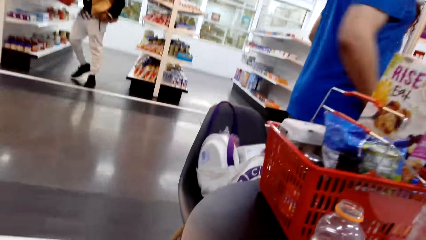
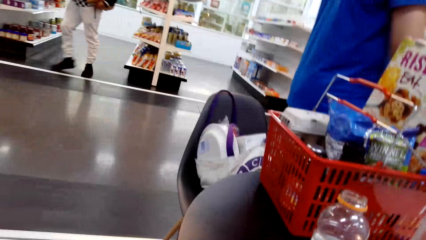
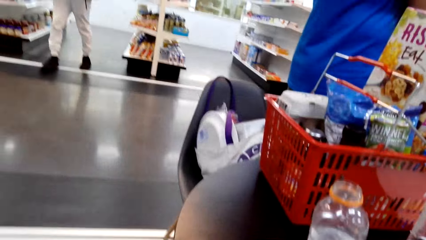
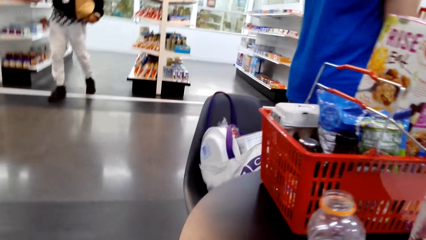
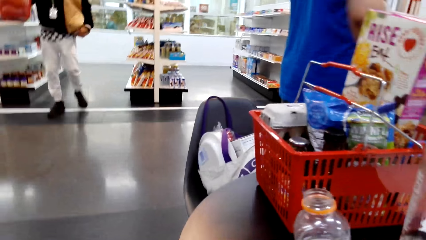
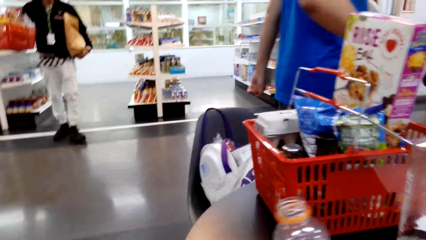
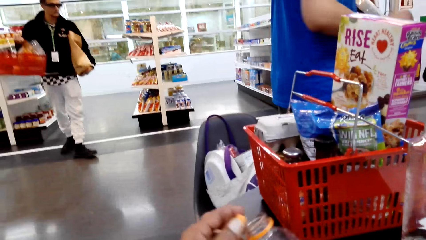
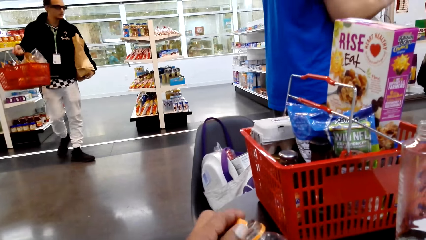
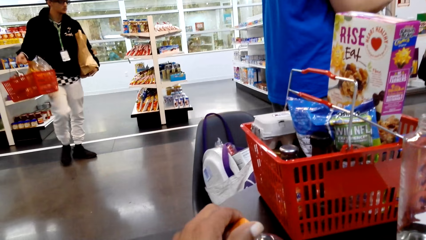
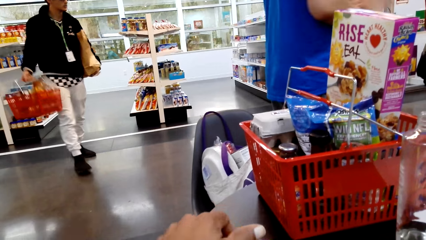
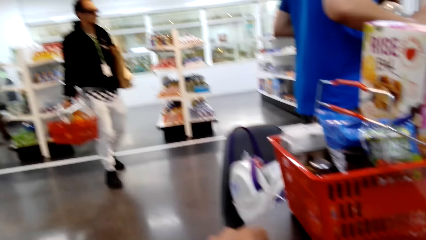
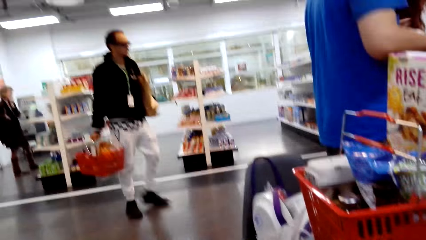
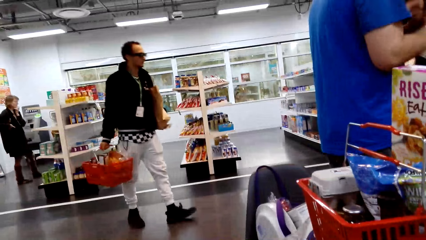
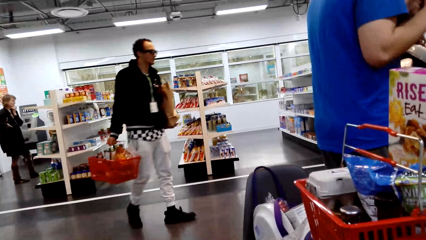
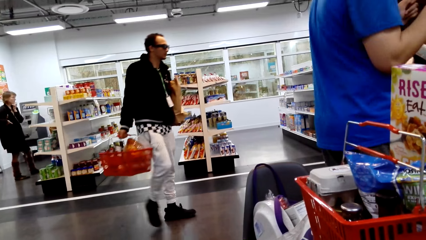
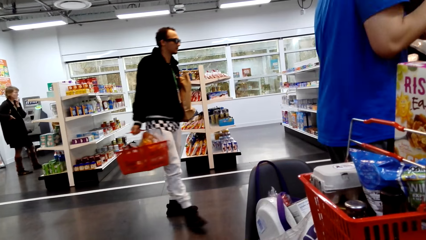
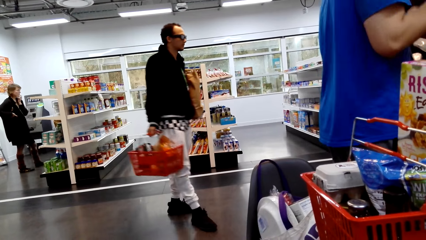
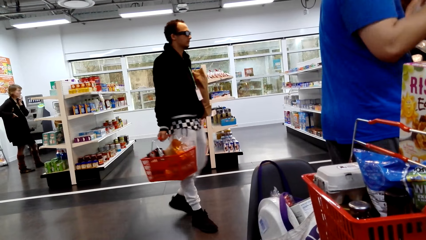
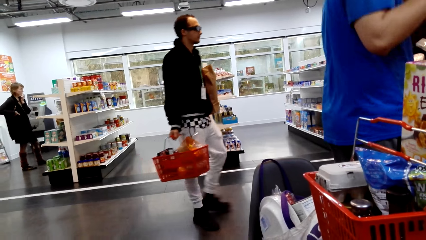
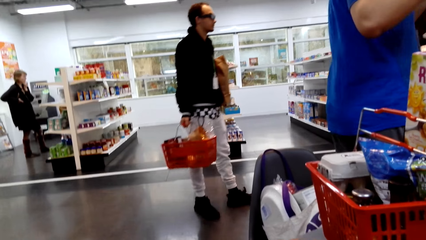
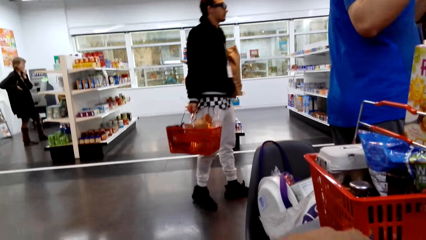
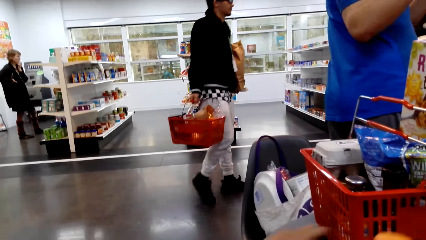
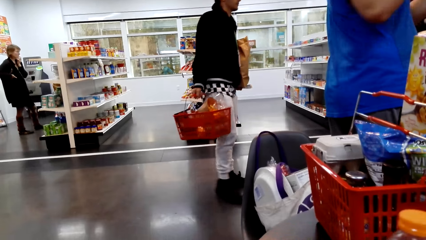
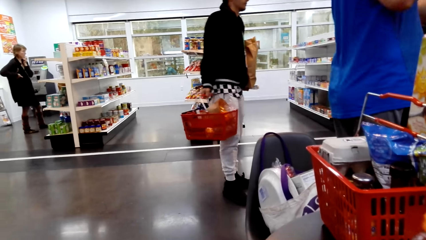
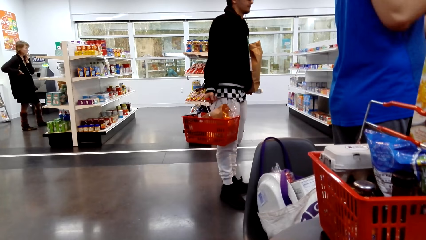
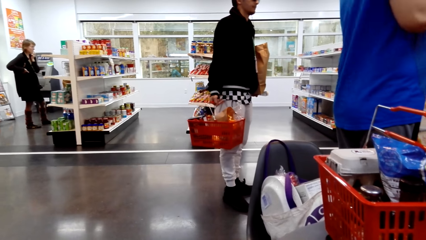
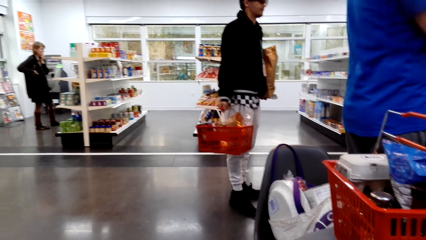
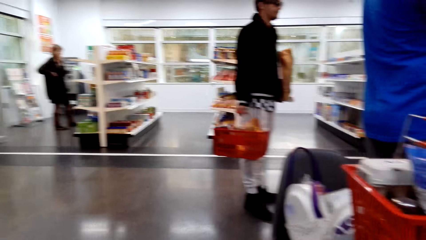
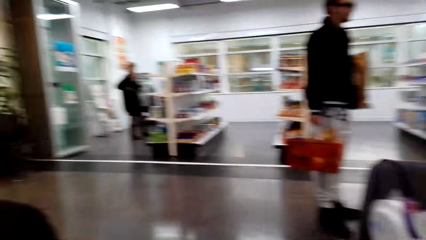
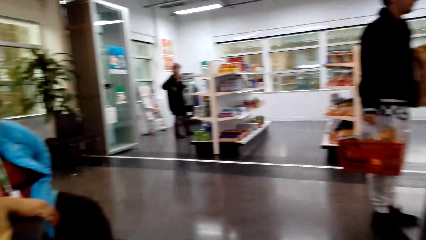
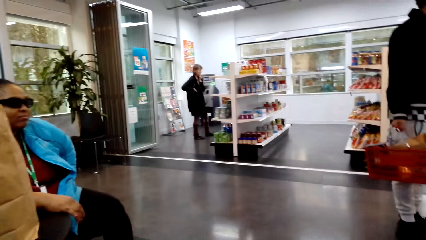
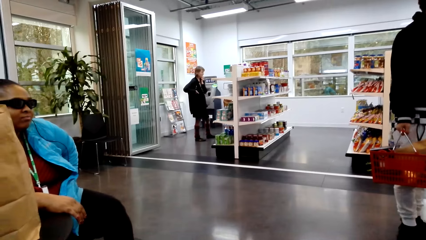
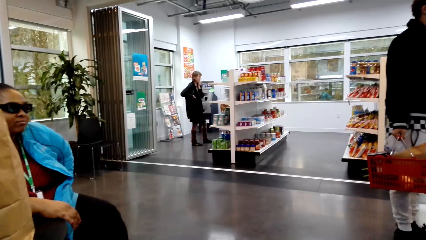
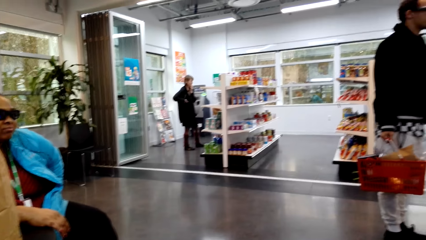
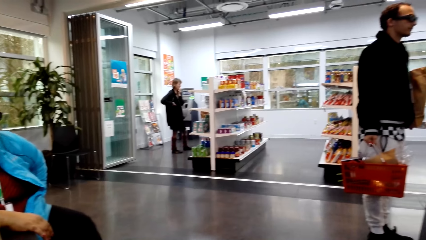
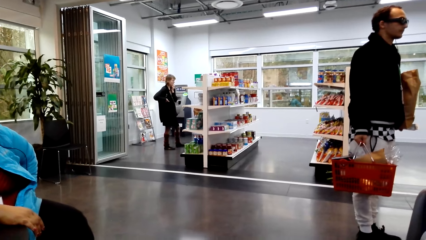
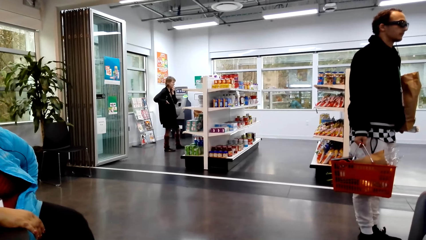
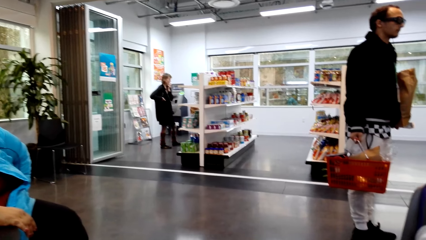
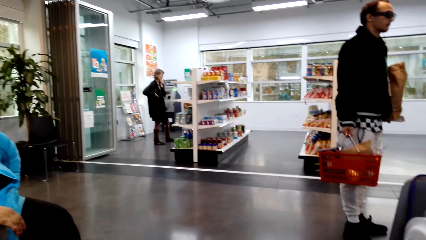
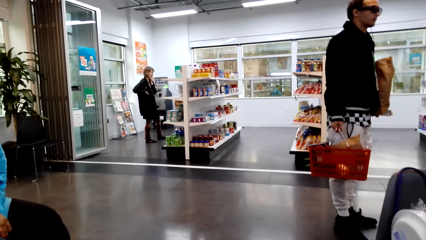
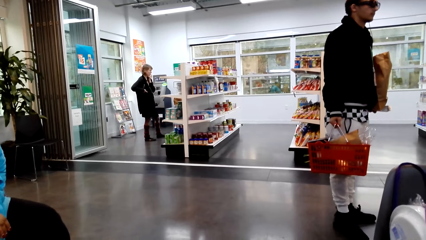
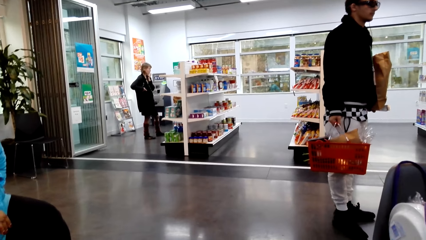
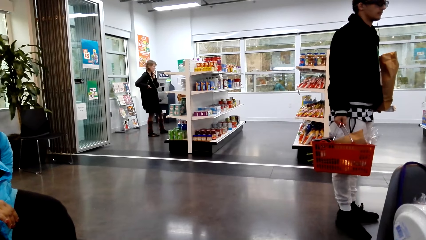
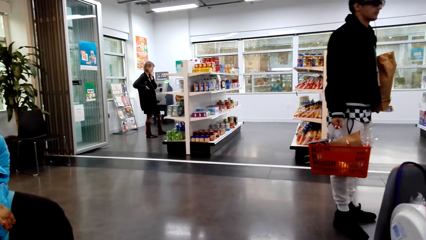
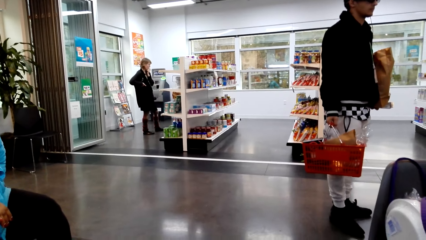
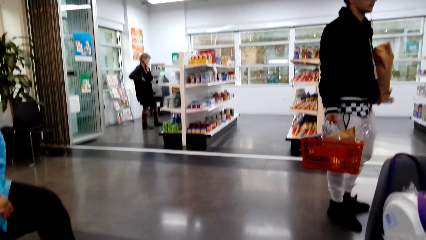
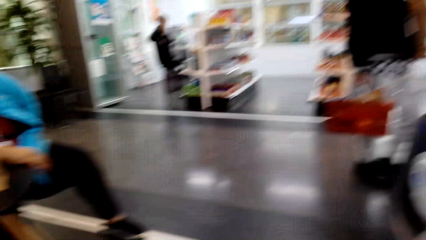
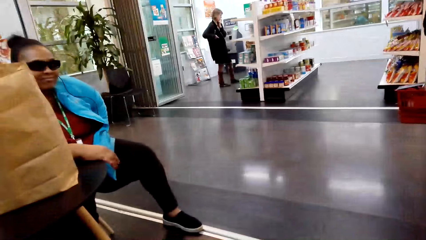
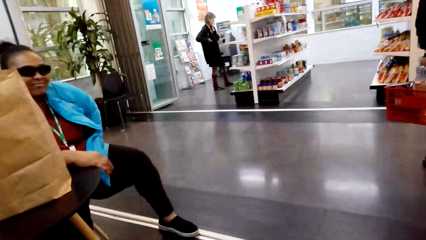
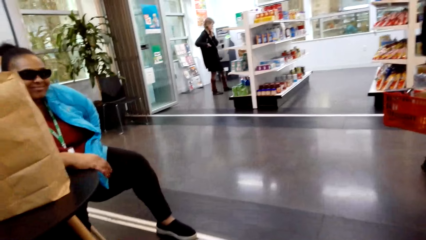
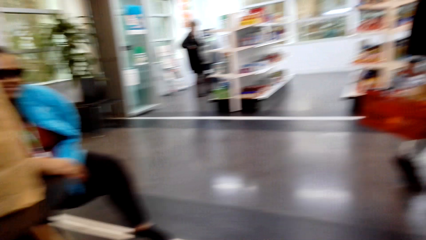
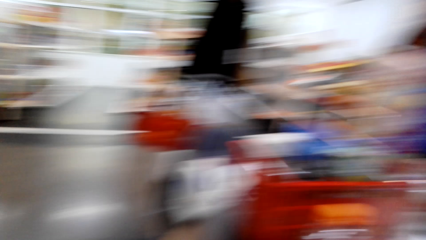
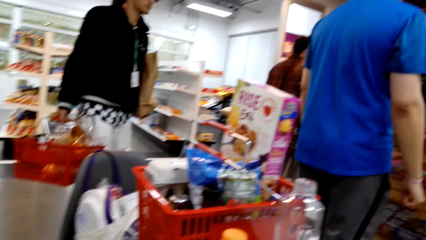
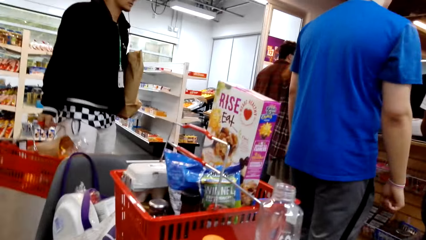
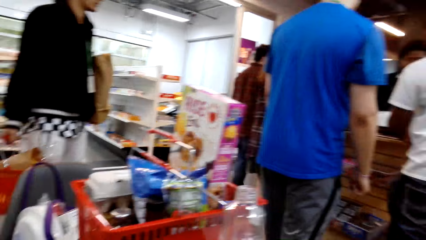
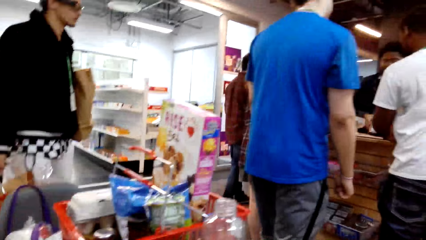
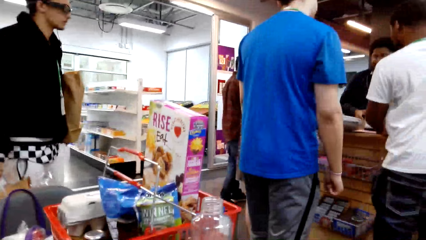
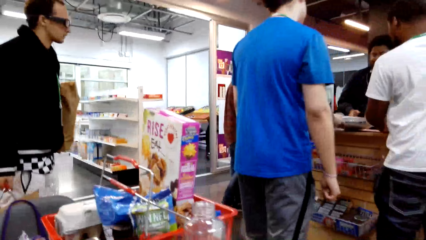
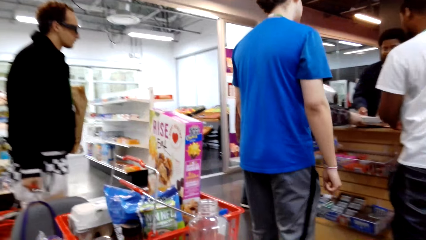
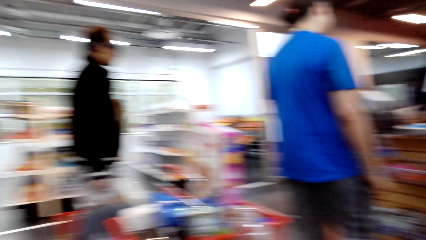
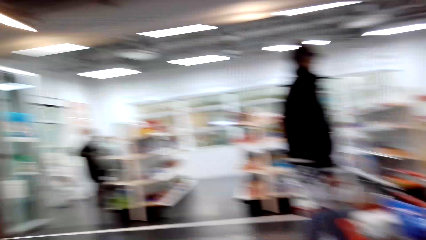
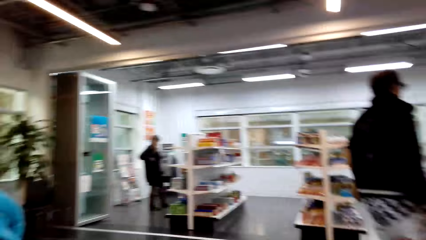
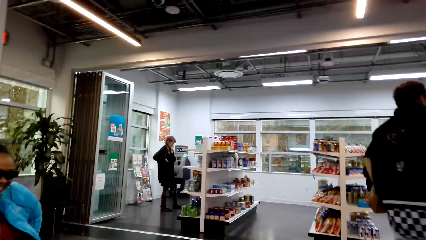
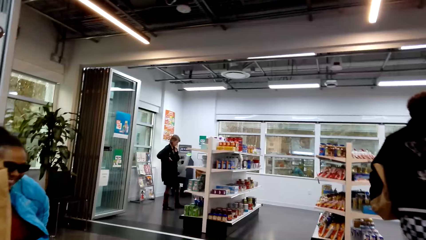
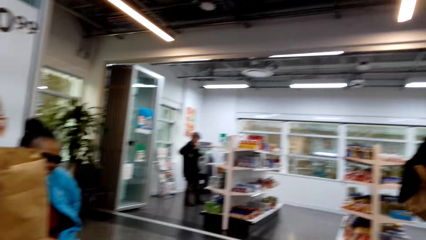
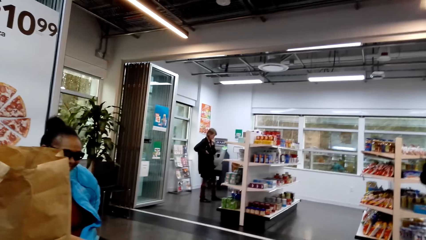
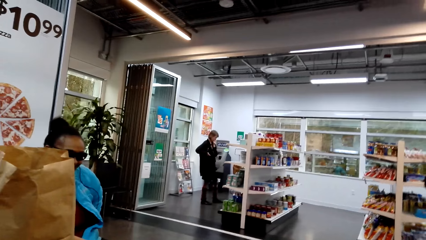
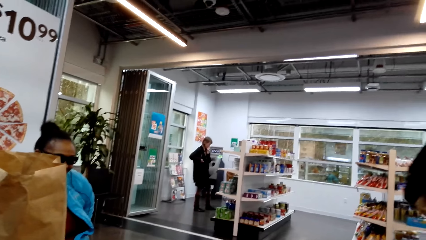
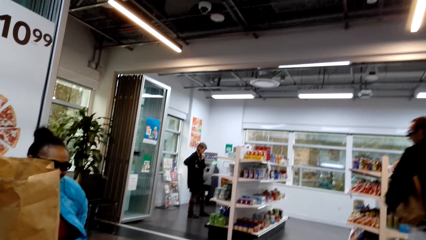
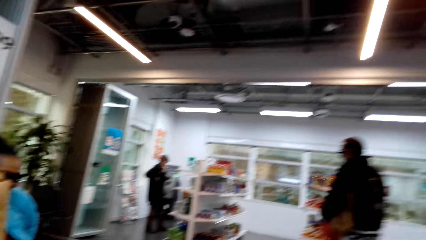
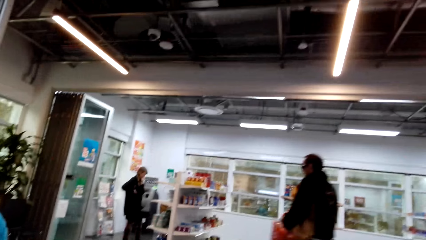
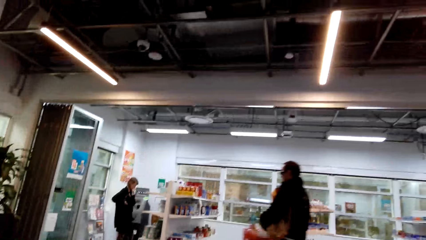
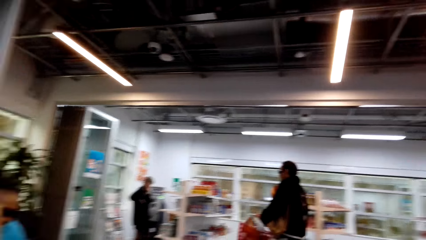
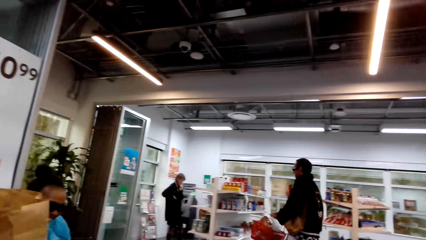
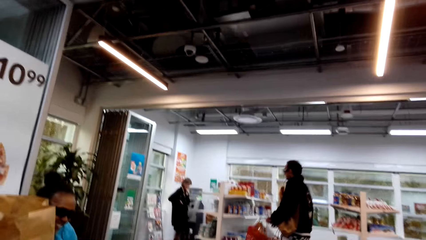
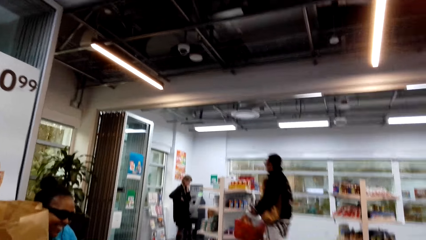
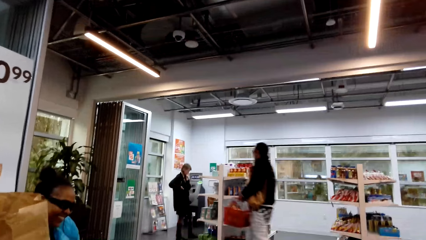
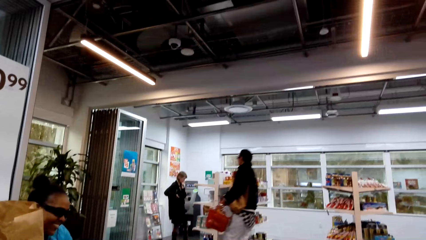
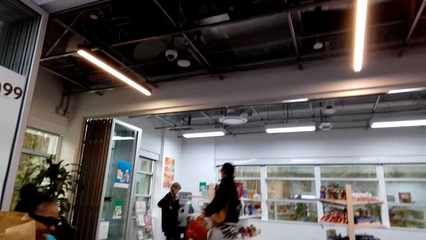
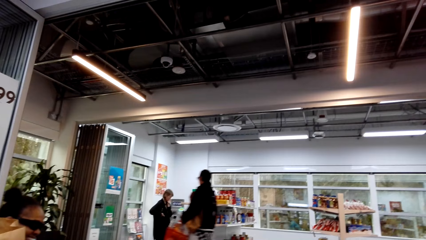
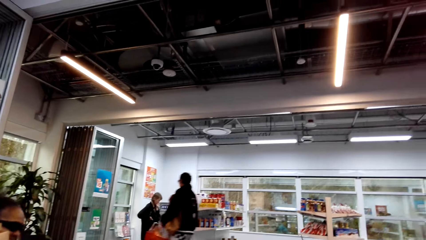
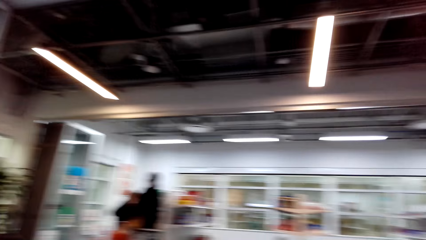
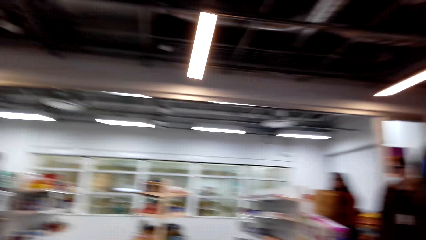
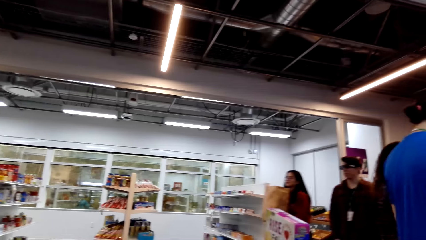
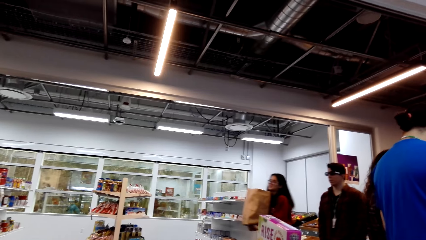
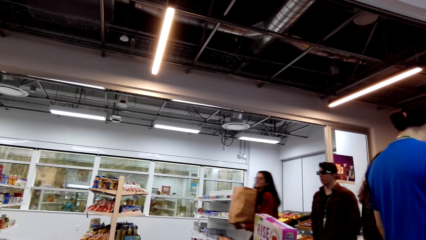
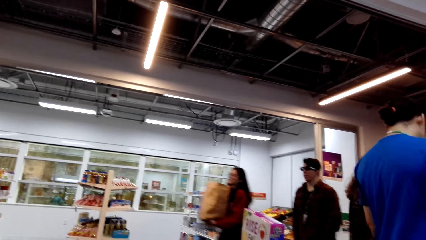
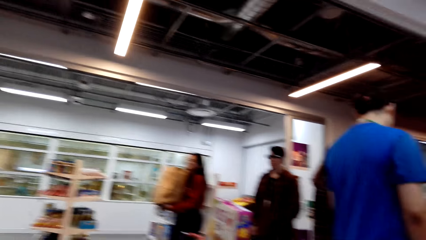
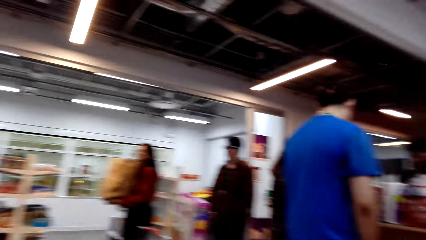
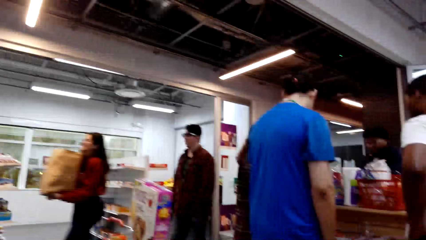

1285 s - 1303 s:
The camera wearer closes the bottle with a lid and looks around.
